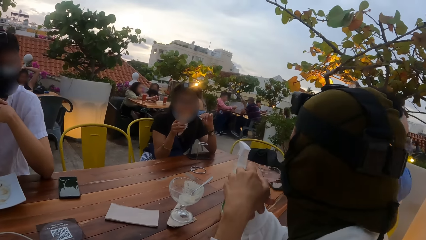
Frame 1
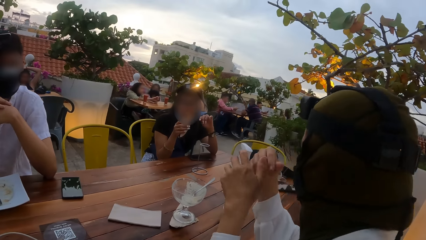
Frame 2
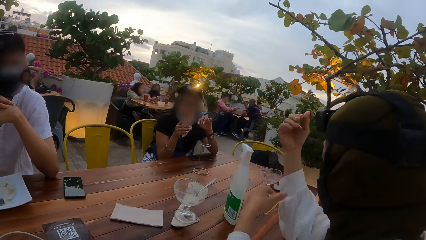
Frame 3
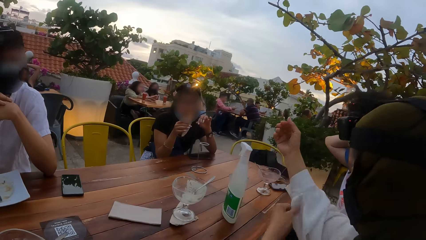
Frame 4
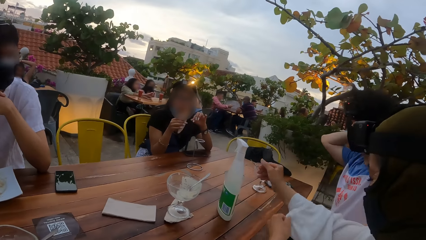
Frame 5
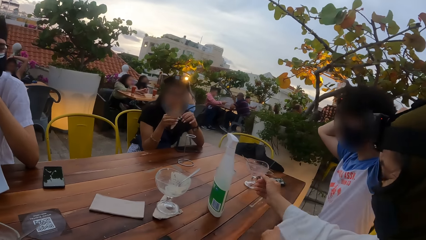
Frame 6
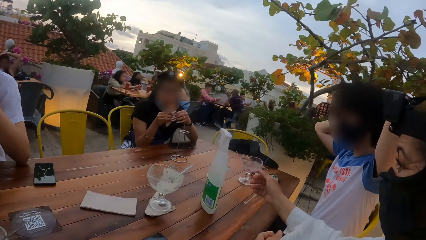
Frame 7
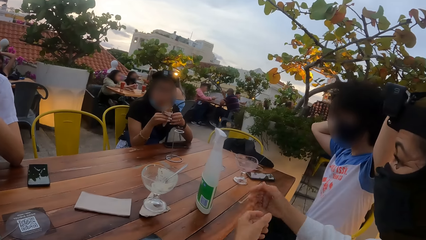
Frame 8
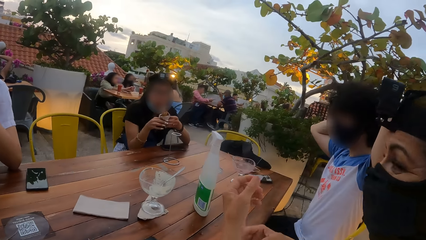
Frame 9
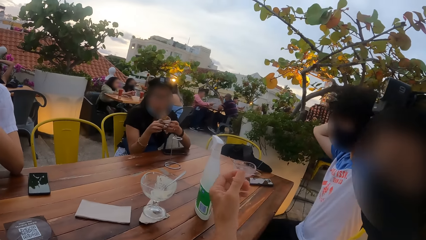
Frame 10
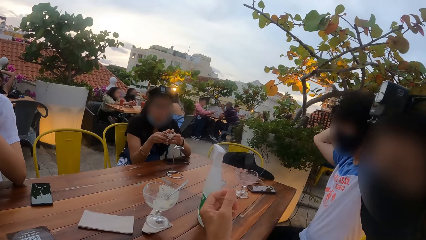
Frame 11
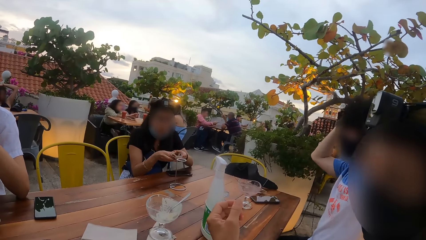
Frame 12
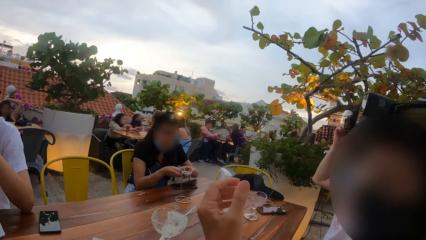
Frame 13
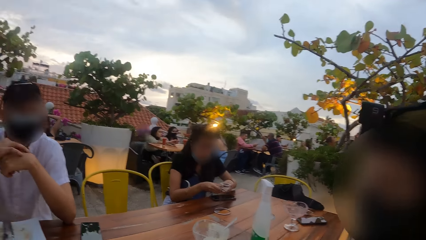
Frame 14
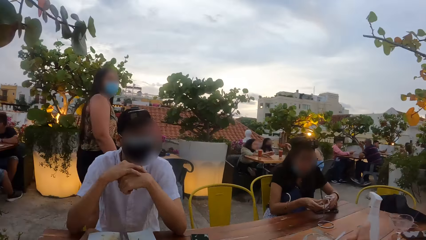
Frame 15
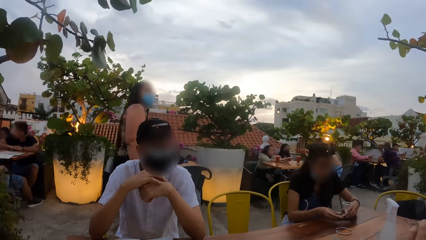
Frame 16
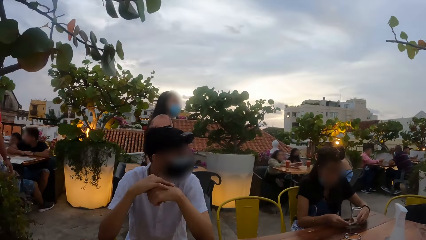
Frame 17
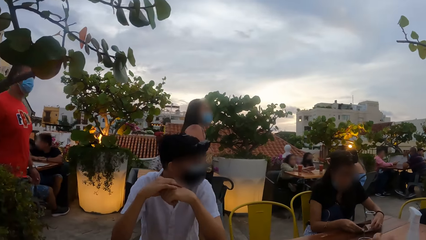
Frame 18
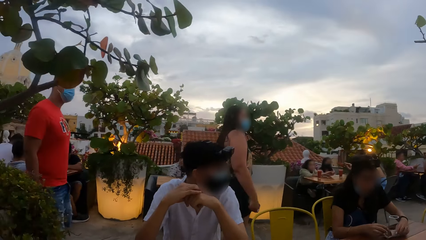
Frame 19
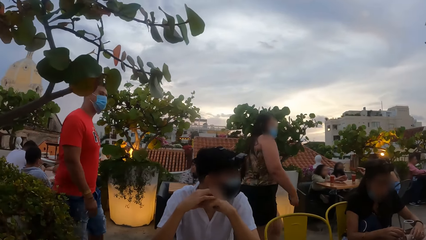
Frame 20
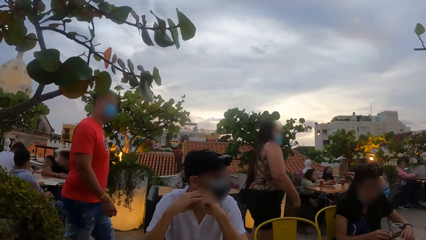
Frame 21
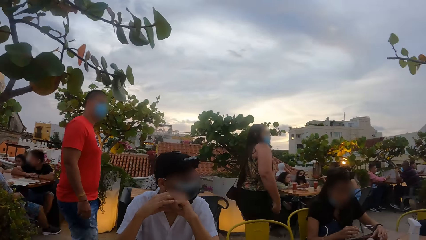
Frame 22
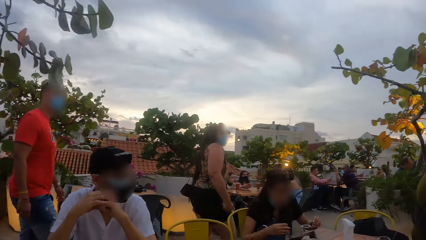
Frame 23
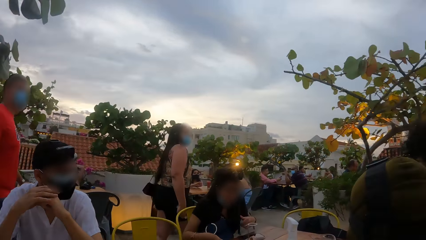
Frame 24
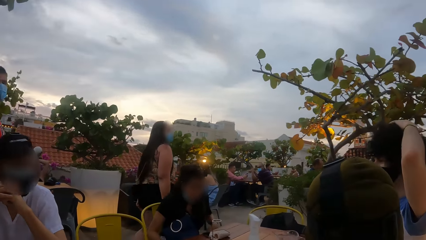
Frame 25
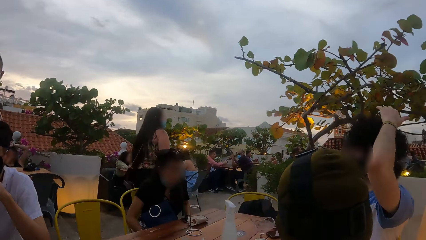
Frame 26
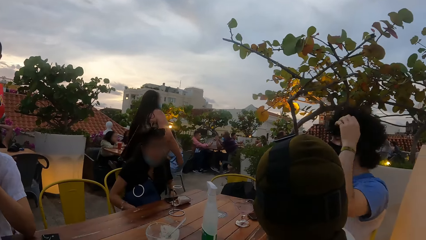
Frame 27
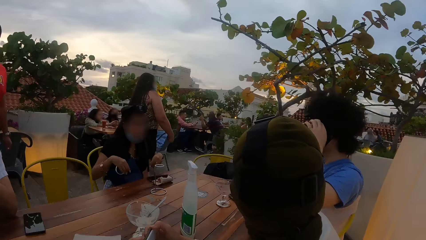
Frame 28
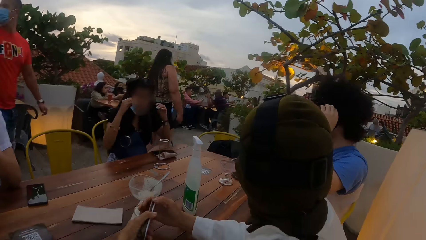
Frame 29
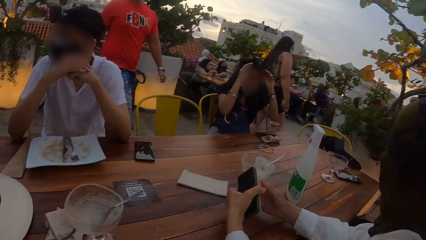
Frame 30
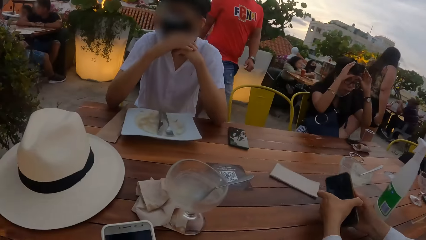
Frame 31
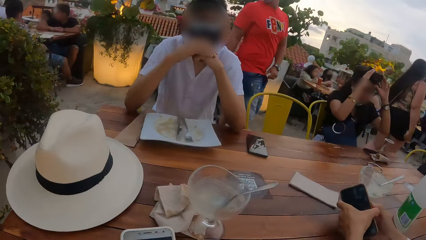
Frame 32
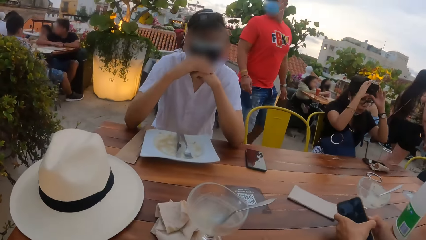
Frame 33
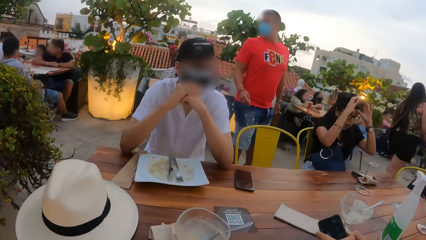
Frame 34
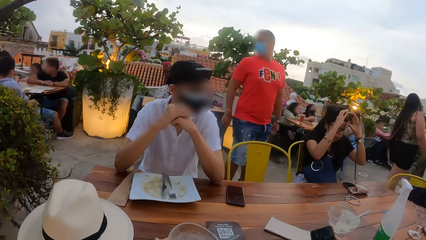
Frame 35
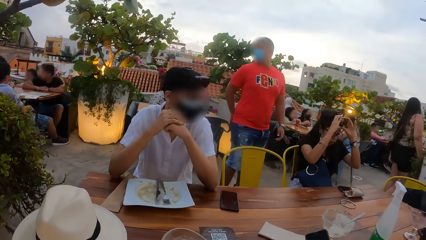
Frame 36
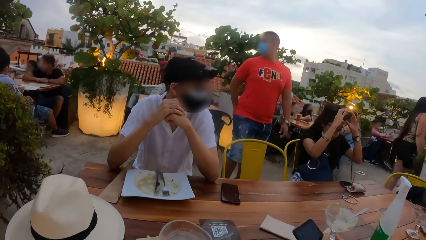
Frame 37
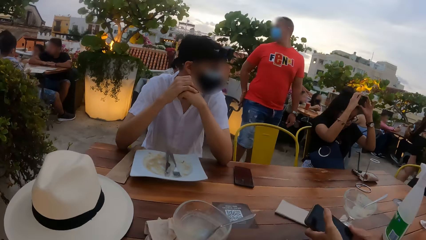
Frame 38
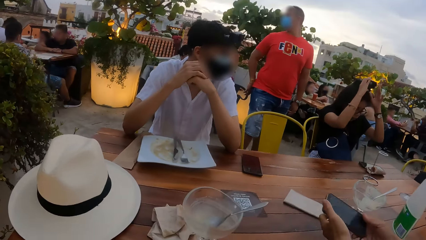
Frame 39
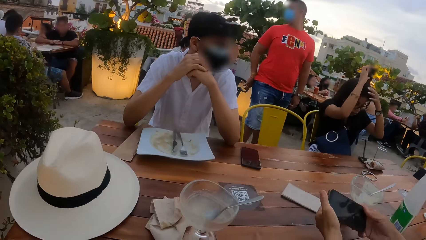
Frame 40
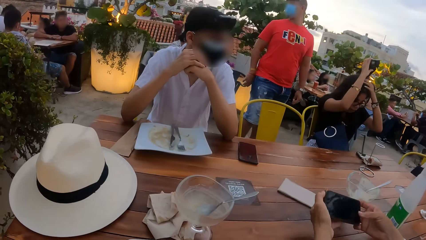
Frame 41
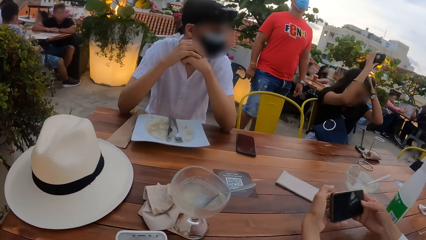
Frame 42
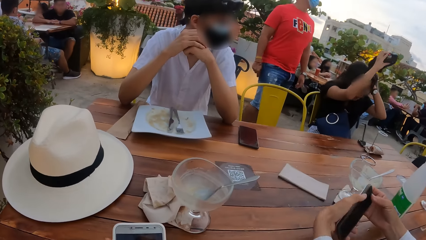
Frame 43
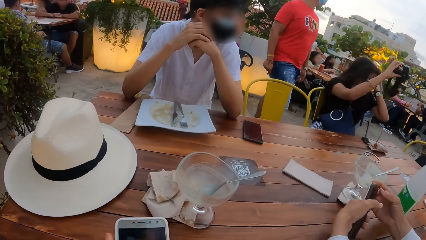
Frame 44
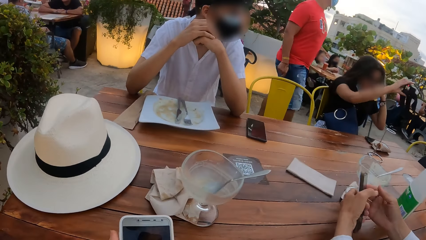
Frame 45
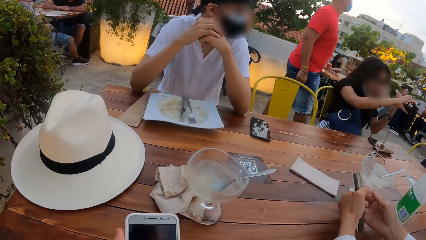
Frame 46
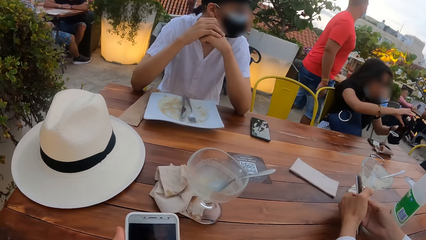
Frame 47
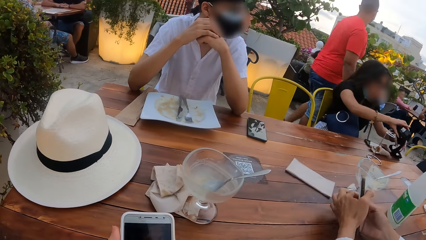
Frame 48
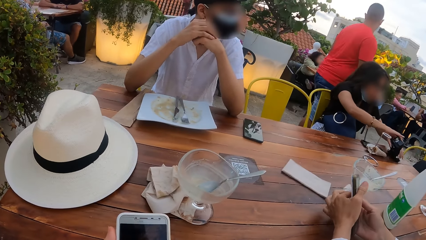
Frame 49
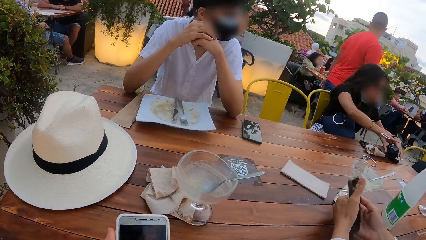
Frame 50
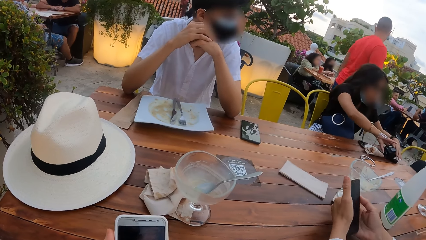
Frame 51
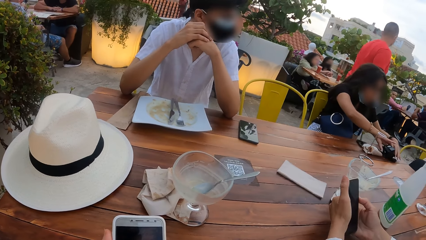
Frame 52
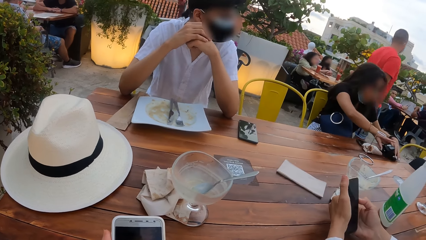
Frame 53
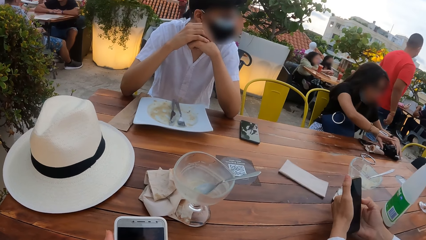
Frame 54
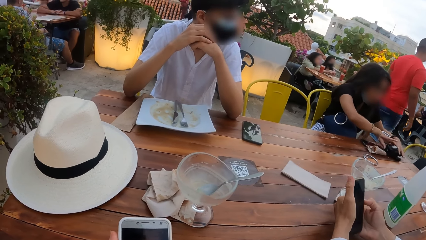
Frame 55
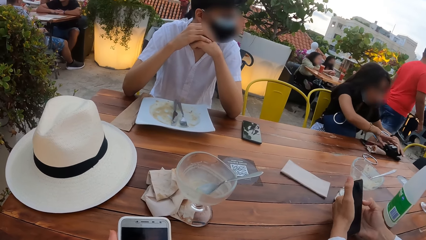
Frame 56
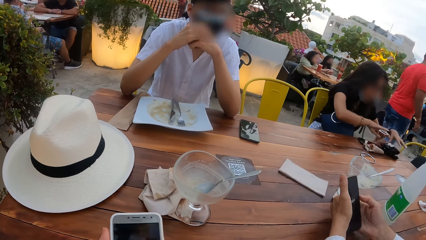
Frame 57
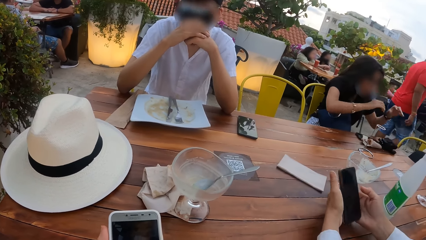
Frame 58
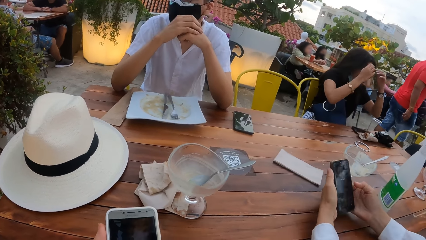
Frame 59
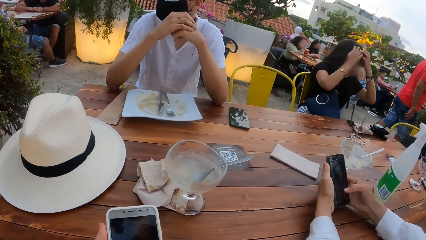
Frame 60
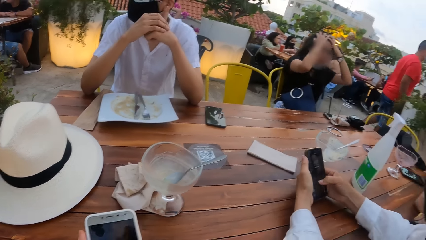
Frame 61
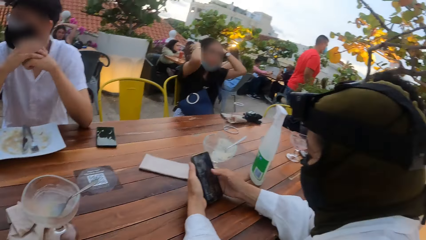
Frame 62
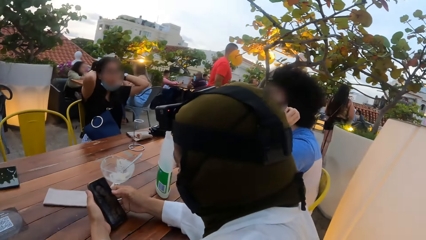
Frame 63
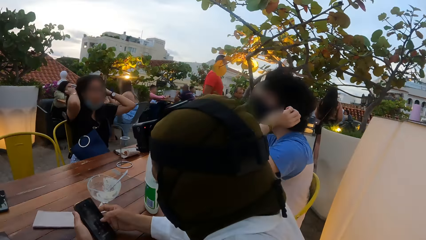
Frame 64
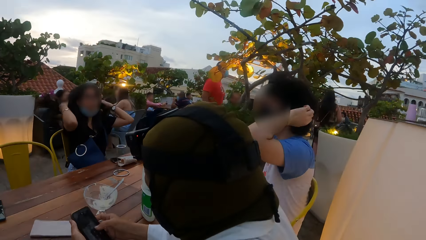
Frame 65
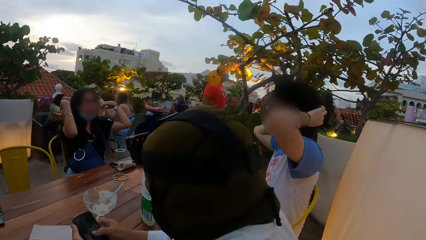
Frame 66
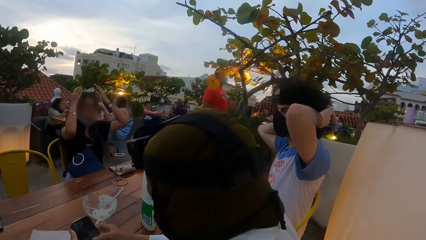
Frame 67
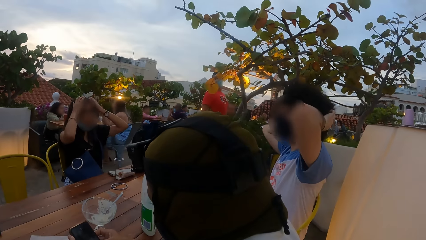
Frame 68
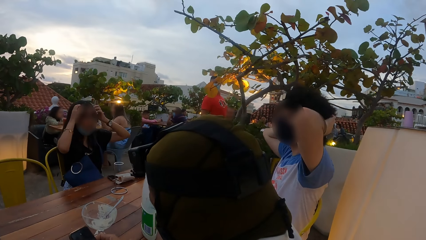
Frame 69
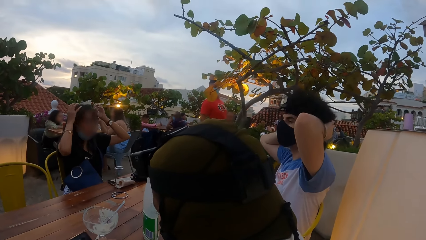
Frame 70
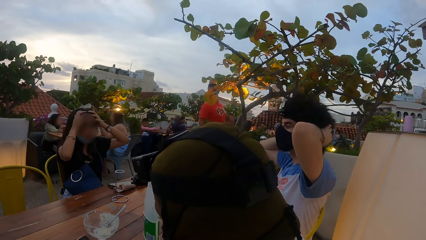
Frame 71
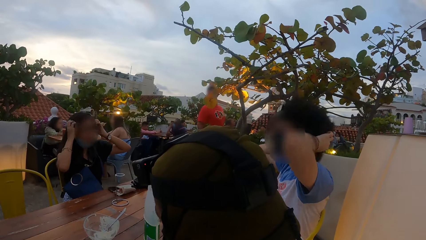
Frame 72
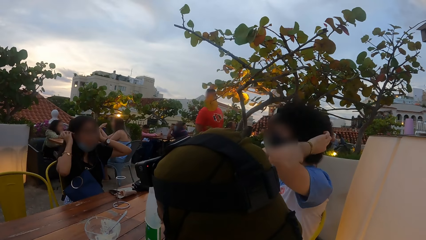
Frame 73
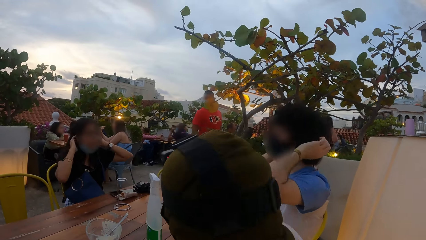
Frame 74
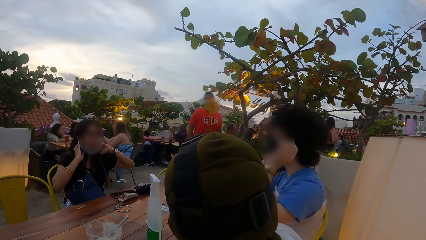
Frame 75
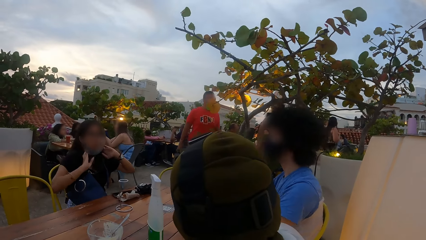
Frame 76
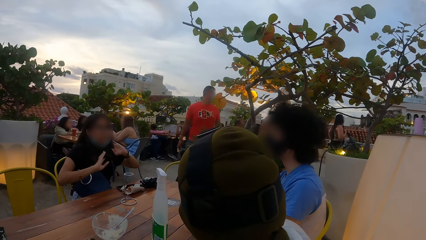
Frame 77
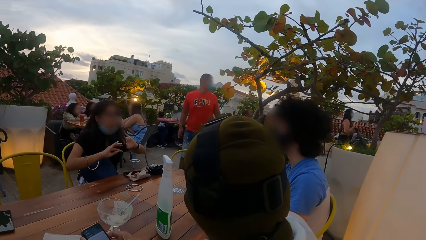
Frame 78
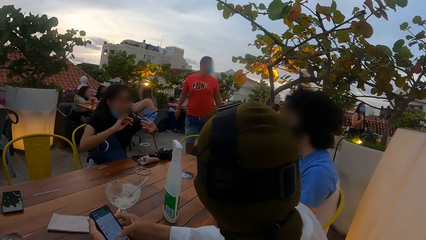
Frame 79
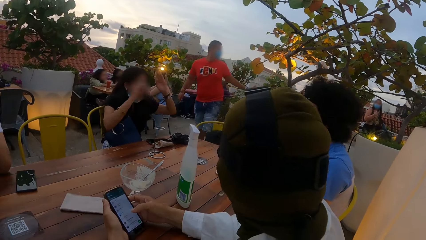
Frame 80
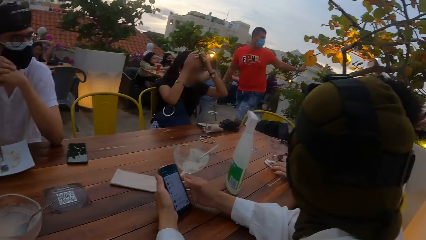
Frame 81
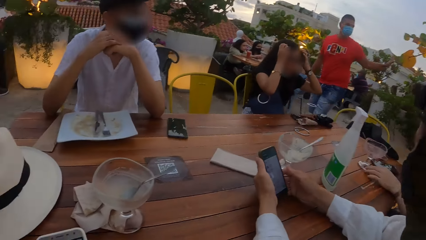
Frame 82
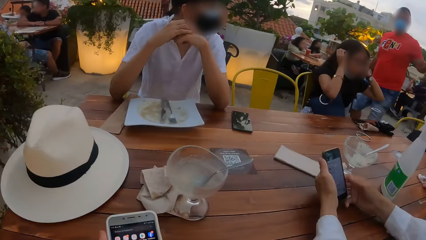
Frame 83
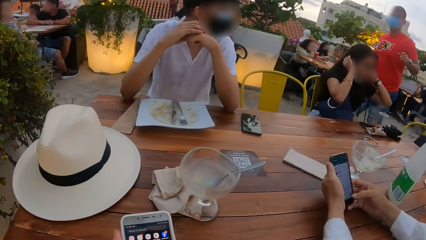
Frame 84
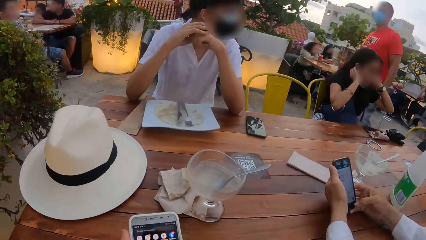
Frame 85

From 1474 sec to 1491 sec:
A woman adjusts her right sleeve with her left hand. A man and a woman walk past the camera wearer, another man, a second woman, the first woman and a third man. The first woman holds the phone with both hands. The second woman adjusts a camera on her head with both hands. The second woman removes the camera from her head with both hands, rubs her head with her left hand, holds the camera with both hands, and drops the camera in her hands on the table. The second woman rubs her head with both hands and operates the phone with her right hand. The camera wearer looks around.
